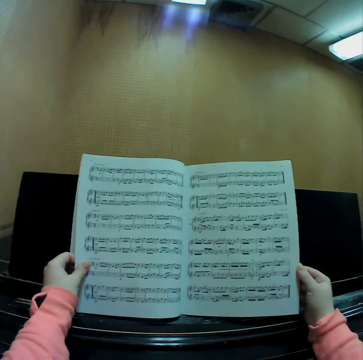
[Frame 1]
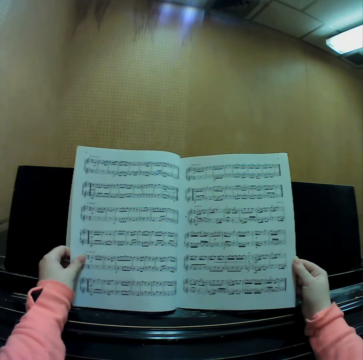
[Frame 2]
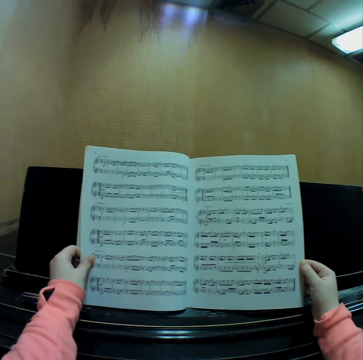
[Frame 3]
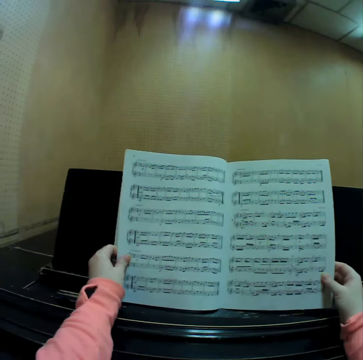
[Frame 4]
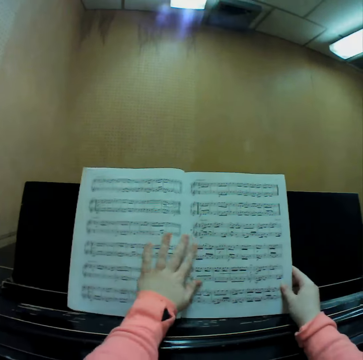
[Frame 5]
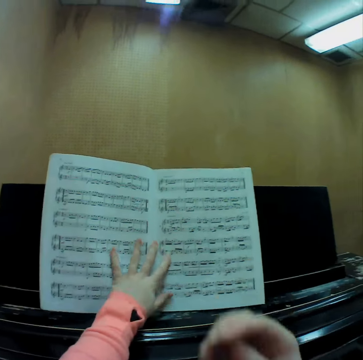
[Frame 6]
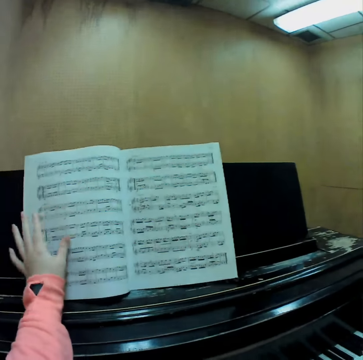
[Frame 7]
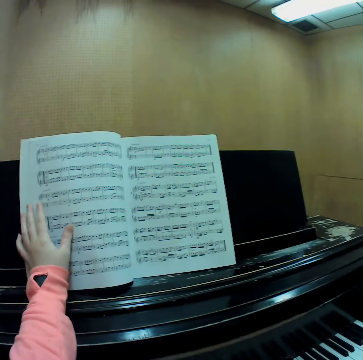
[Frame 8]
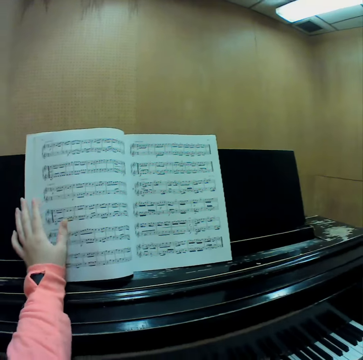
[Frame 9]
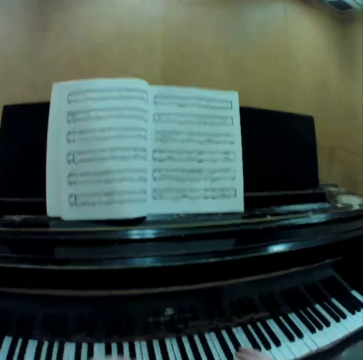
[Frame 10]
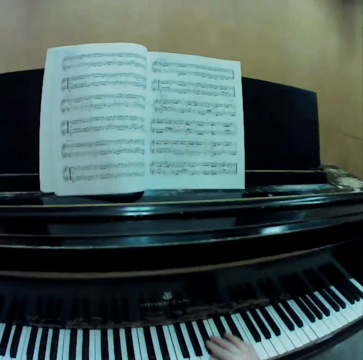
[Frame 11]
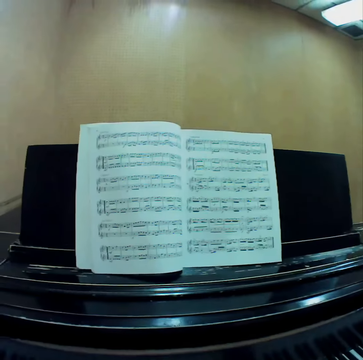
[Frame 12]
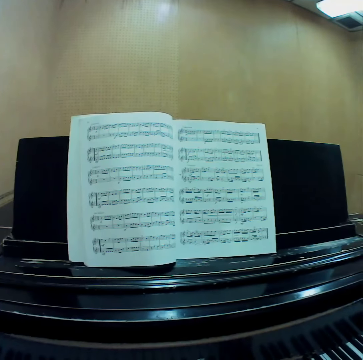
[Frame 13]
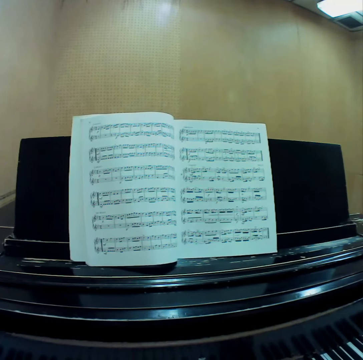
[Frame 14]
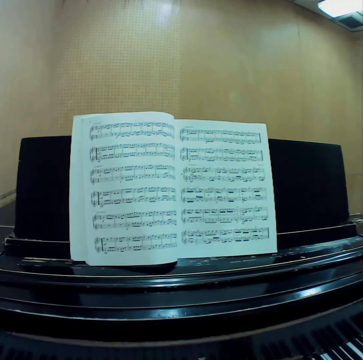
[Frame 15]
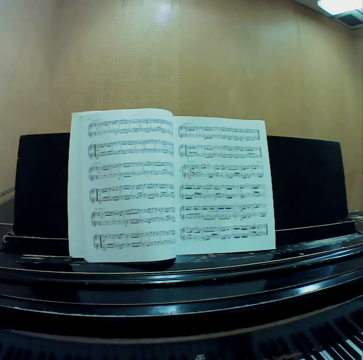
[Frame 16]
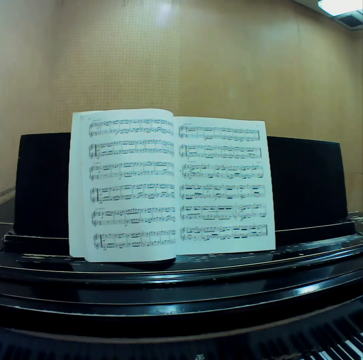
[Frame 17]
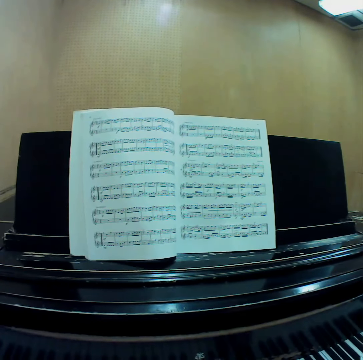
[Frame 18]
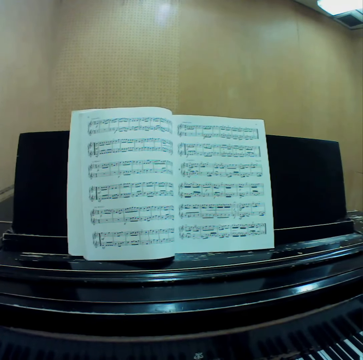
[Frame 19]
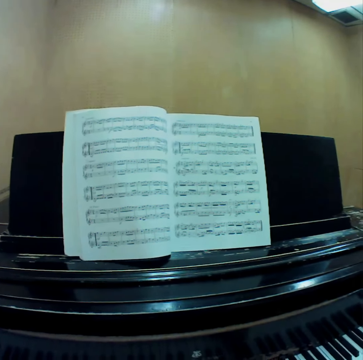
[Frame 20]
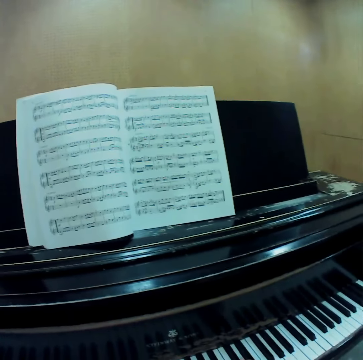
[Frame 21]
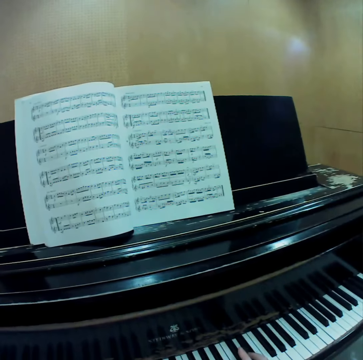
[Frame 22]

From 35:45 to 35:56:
The camera wearer places her left hand onto the page of the music manuscript. She lets go of the book and stares at the pages of the book. She scratches her face. She lets go of the book. She places both hands on the keyboard of the piano. She plays the piano with both her hands.

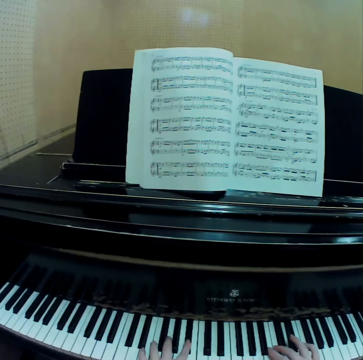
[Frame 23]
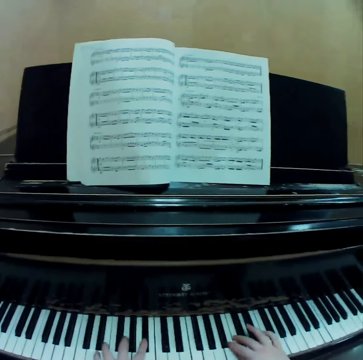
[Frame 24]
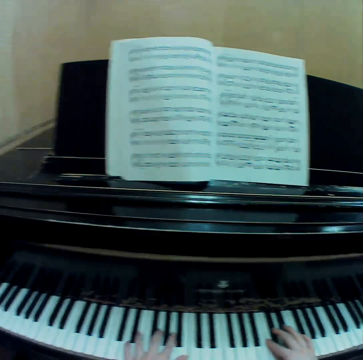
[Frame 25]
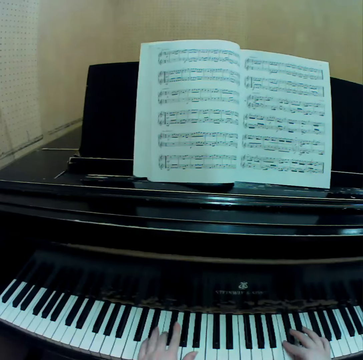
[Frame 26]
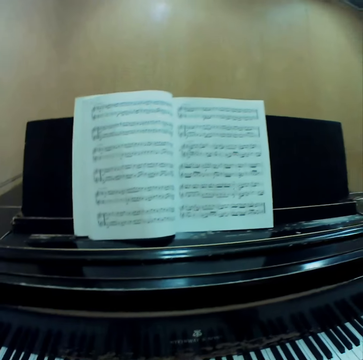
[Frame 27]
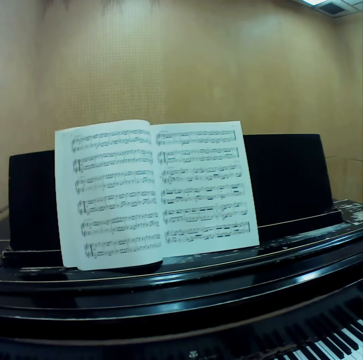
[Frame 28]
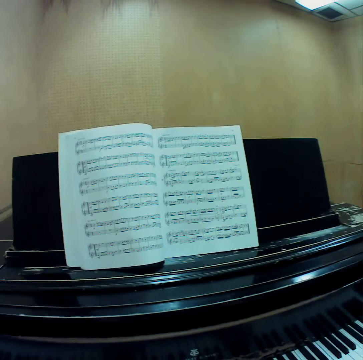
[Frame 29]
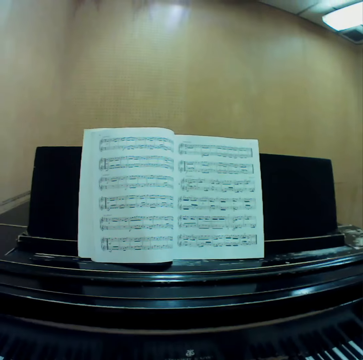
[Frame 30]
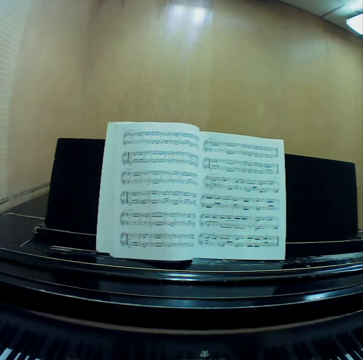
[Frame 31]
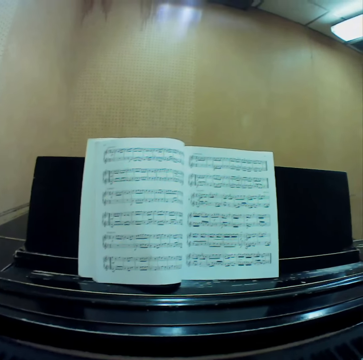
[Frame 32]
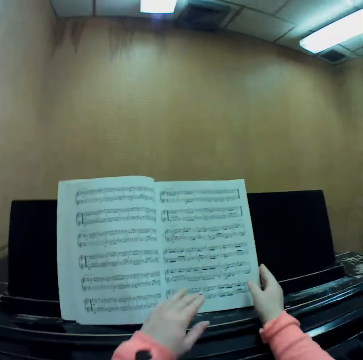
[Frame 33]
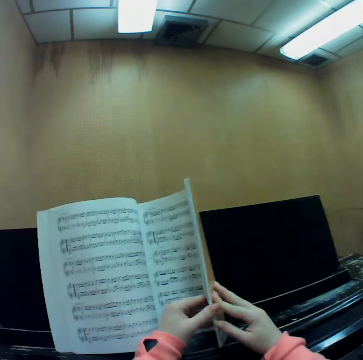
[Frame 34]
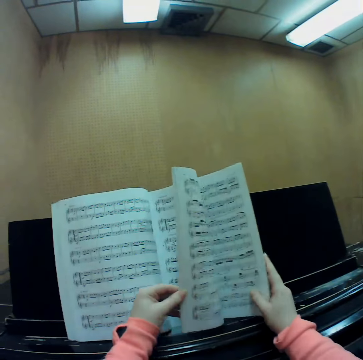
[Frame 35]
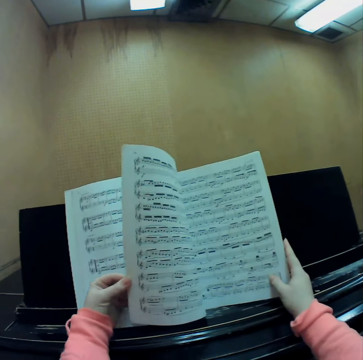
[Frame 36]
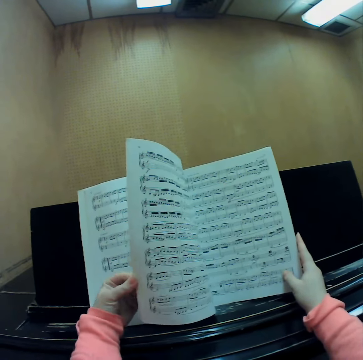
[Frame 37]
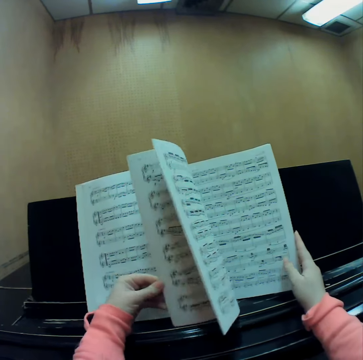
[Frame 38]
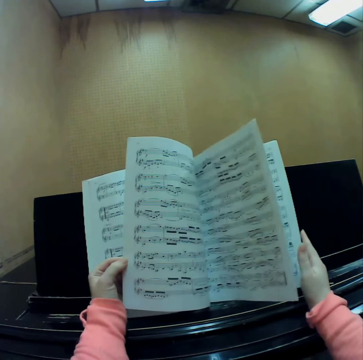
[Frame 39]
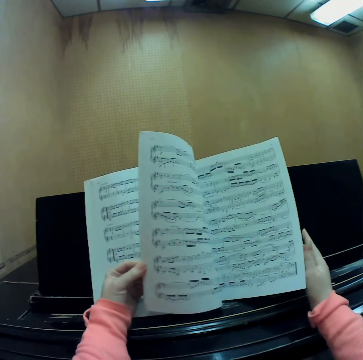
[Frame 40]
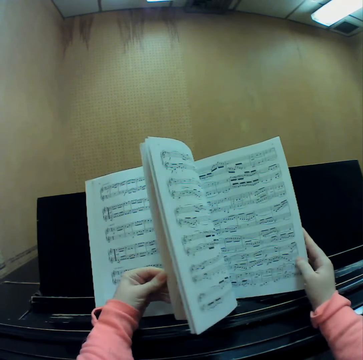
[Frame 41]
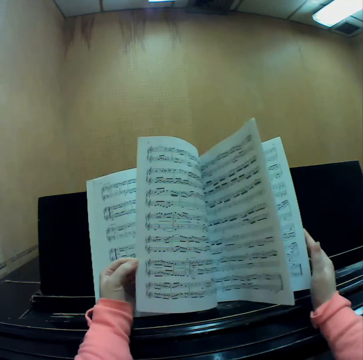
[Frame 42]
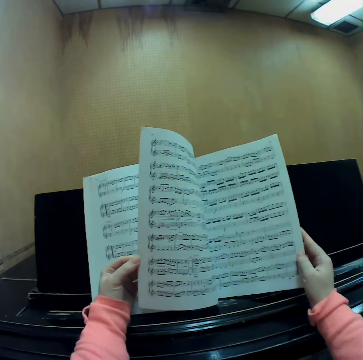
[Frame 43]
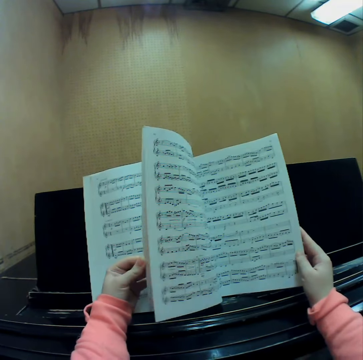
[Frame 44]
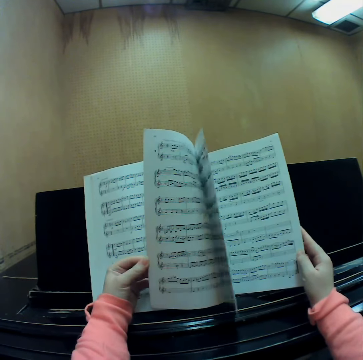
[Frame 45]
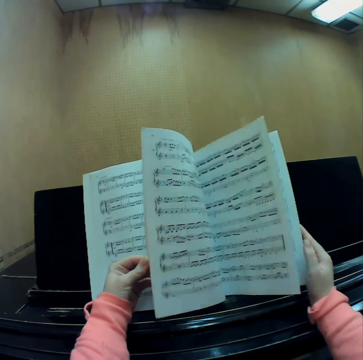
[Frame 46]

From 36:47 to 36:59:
The camera wearer stares at the book. She lifts up a part of the book. She holds the music manuscript on the music rack of the piano with both hands. She flips through the pages of the music manuscript with her left hand.

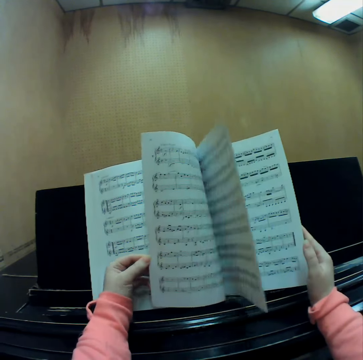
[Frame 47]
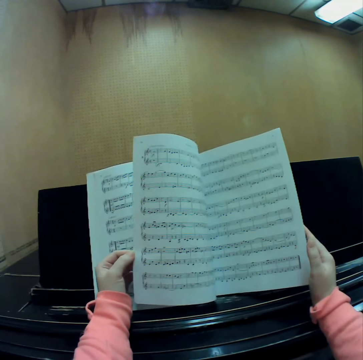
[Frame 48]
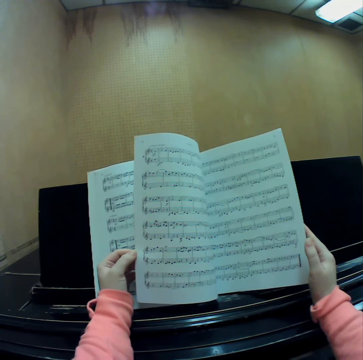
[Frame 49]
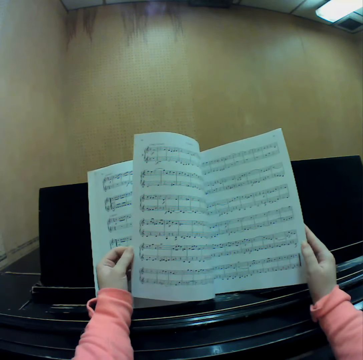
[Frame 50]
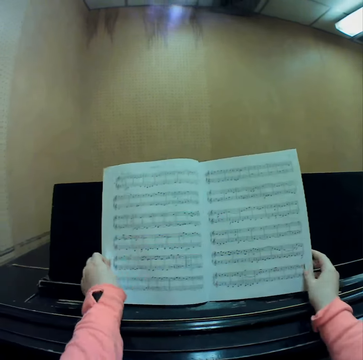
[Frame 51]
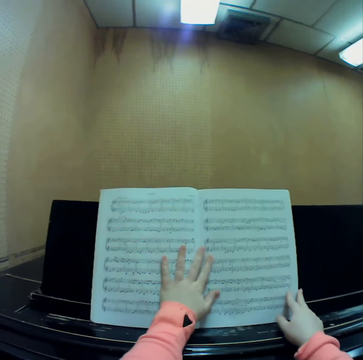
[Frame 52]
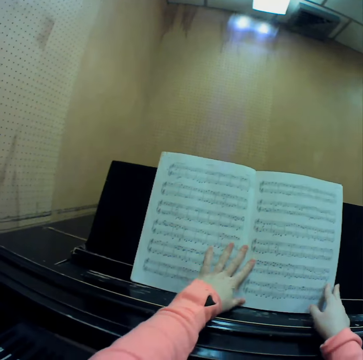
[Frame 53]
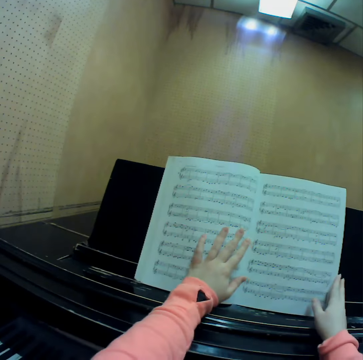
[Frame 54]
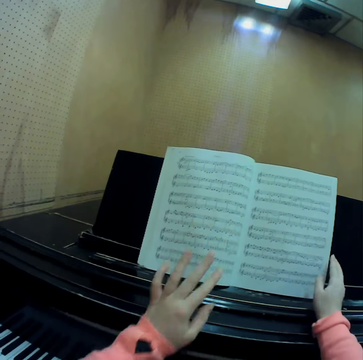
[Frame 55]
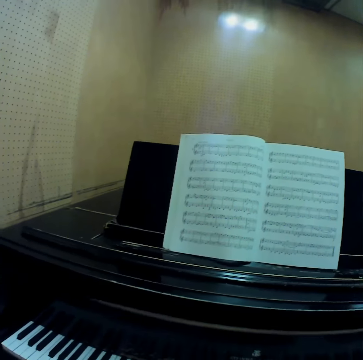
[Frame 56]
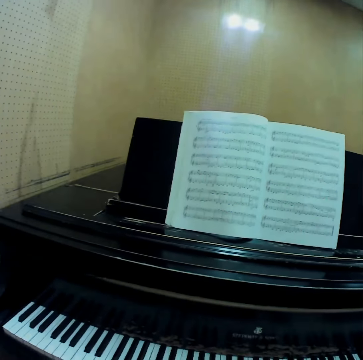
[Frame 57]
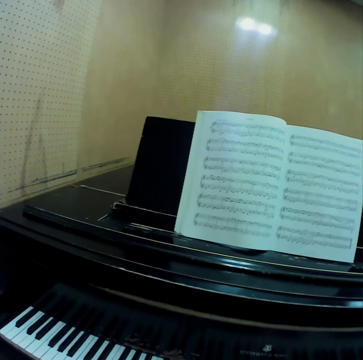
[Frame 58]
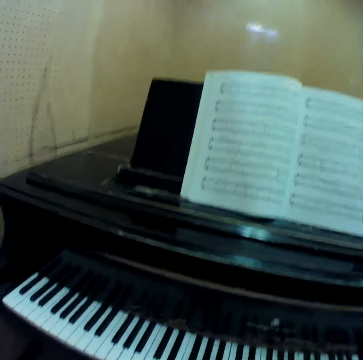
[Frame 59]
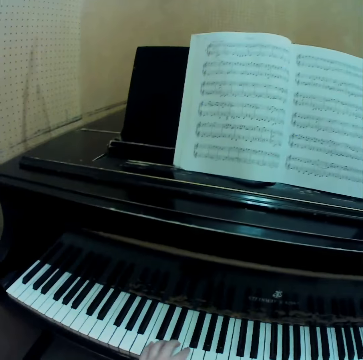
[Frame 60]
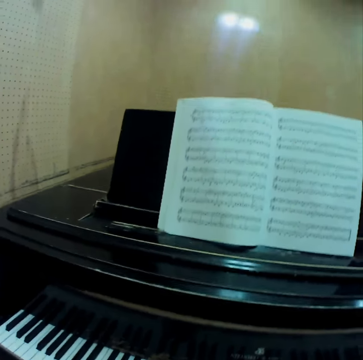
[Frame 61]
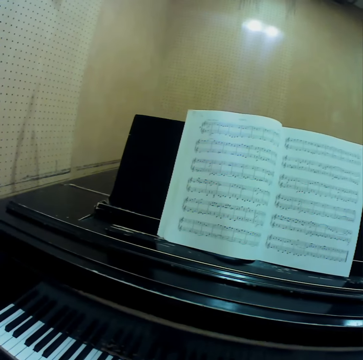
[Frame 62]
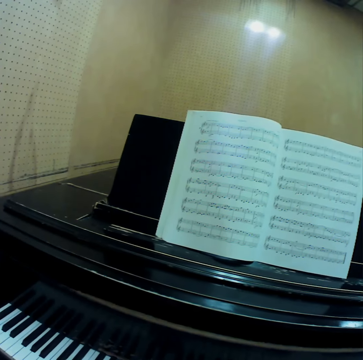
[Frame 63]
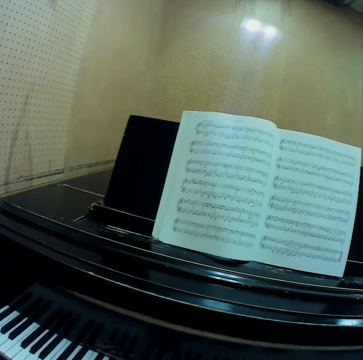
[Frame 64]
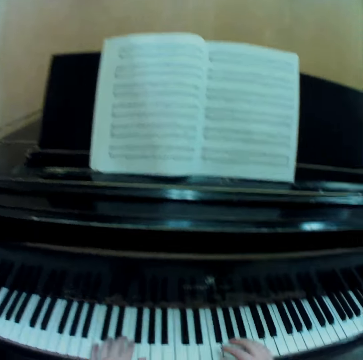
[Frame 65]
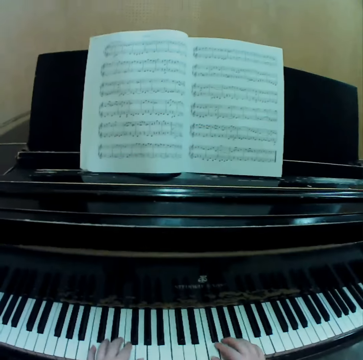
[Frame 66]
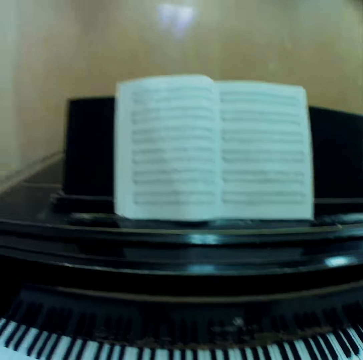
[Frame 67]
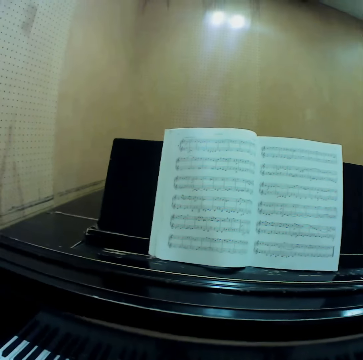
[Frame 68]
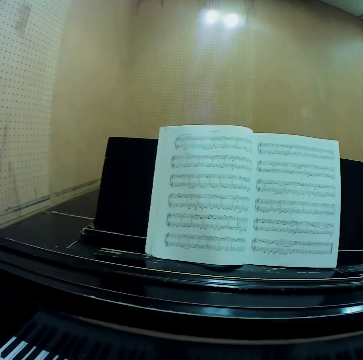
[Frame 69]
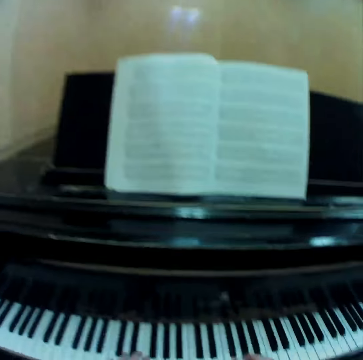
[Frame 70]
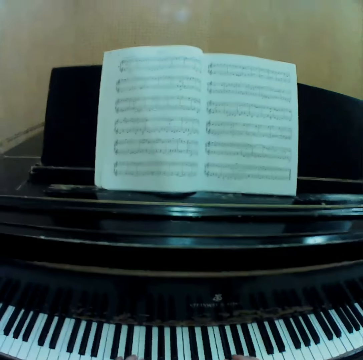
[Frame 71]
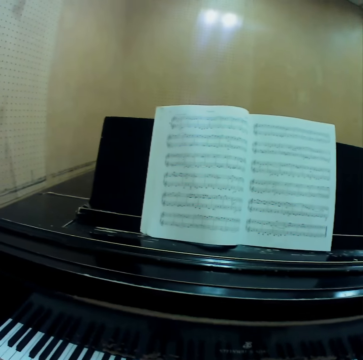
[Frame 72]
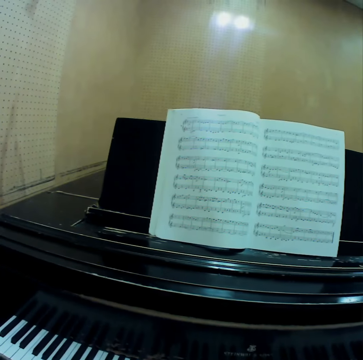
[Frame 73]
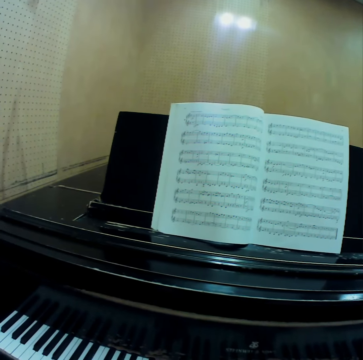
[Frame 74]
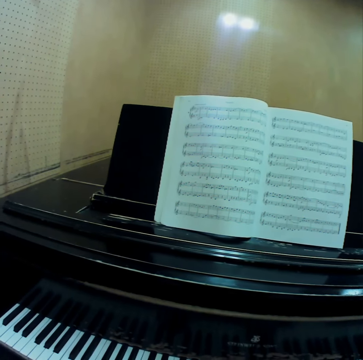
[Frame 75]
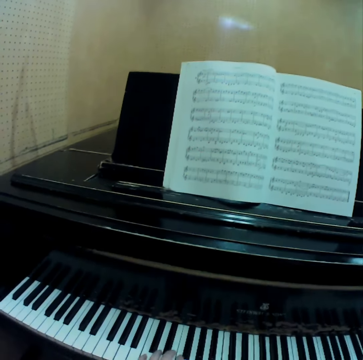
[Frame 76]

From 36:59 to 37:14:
The camera wearer stares at the book. She smoothens the page of the music manuscript with her left hand. She places both hands onto the keyboard of the piano. She plays the piano with both hands.
